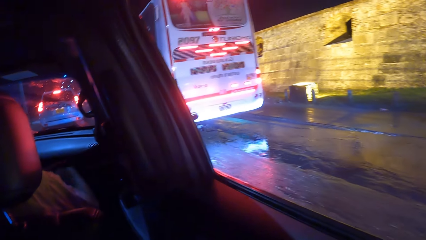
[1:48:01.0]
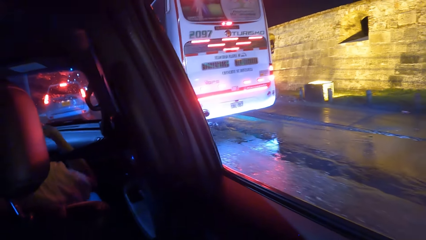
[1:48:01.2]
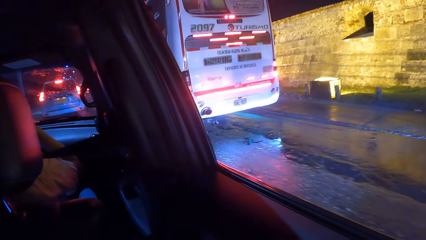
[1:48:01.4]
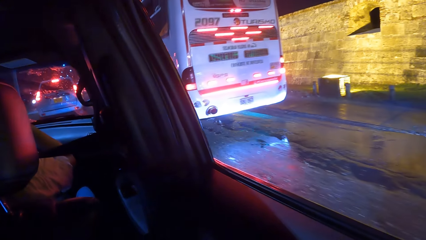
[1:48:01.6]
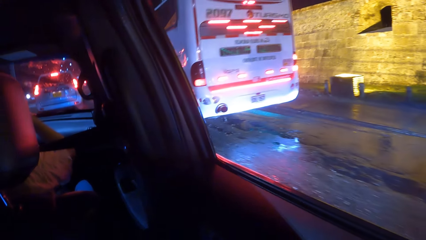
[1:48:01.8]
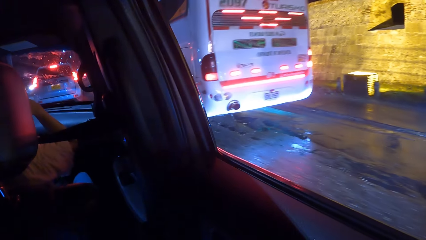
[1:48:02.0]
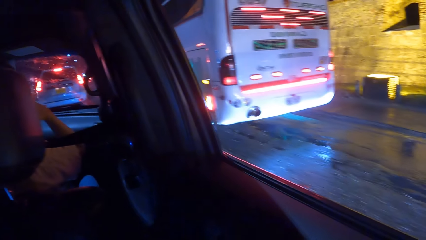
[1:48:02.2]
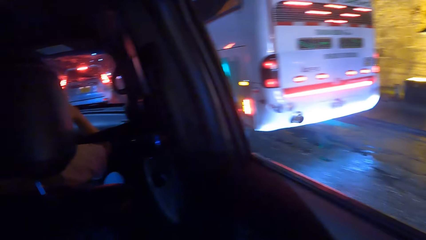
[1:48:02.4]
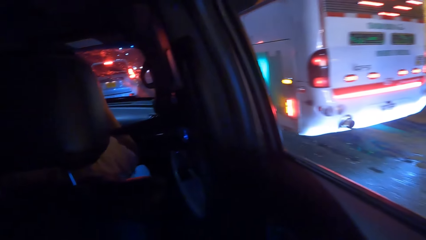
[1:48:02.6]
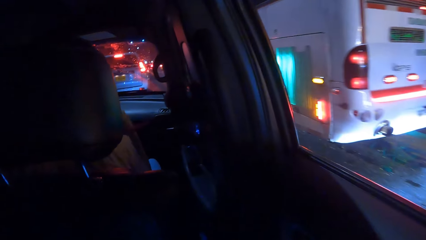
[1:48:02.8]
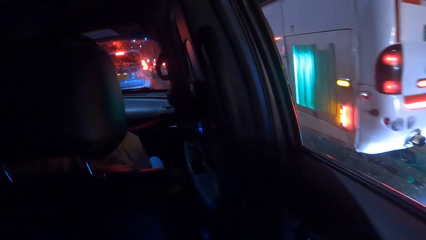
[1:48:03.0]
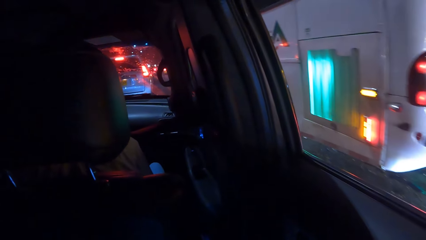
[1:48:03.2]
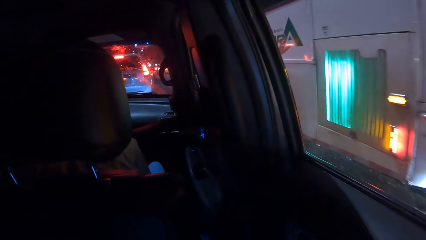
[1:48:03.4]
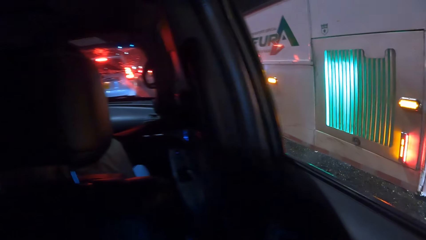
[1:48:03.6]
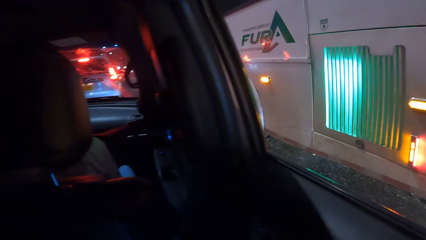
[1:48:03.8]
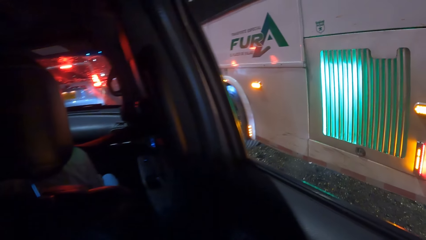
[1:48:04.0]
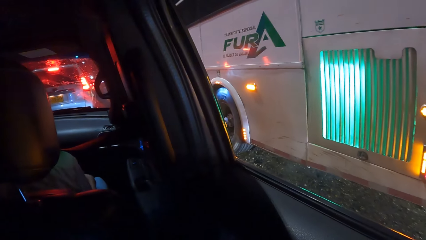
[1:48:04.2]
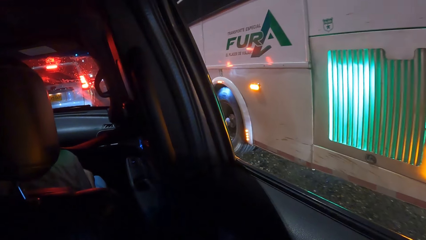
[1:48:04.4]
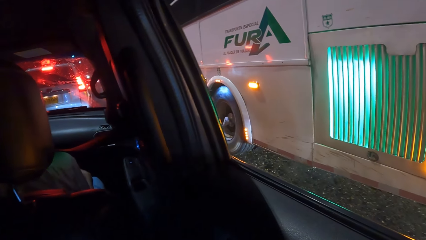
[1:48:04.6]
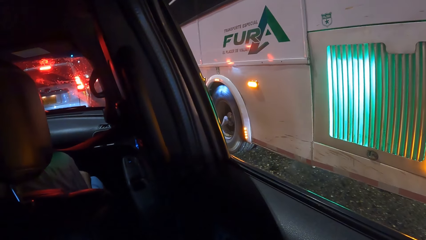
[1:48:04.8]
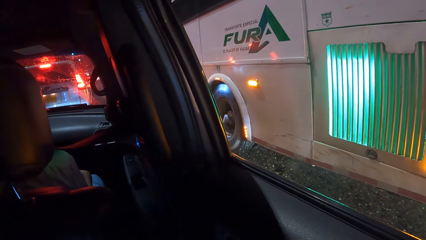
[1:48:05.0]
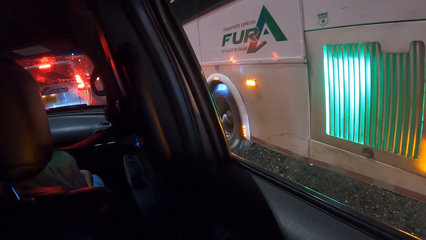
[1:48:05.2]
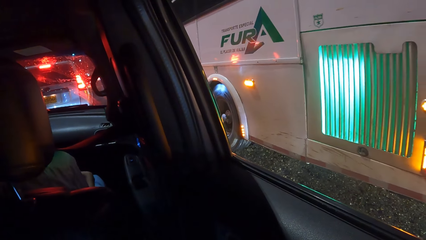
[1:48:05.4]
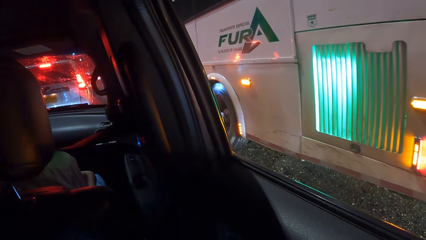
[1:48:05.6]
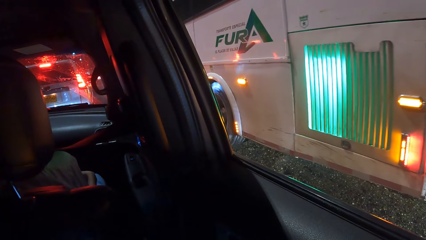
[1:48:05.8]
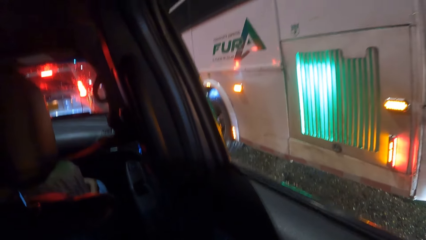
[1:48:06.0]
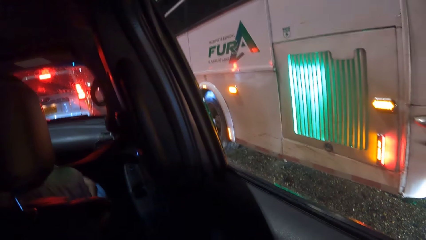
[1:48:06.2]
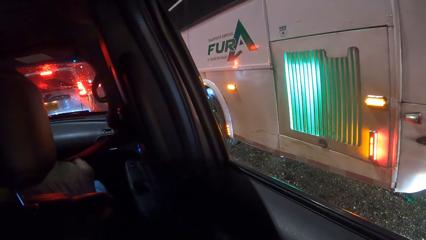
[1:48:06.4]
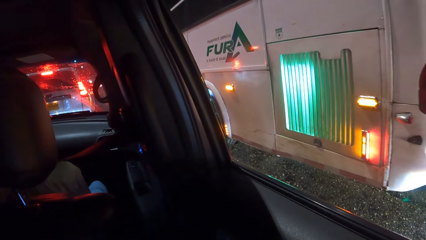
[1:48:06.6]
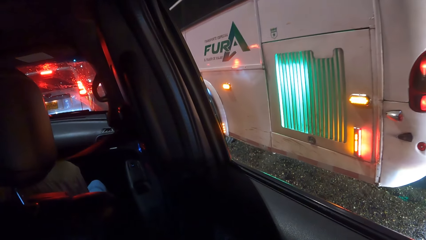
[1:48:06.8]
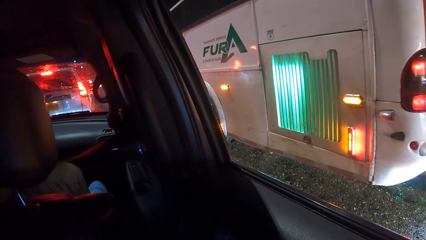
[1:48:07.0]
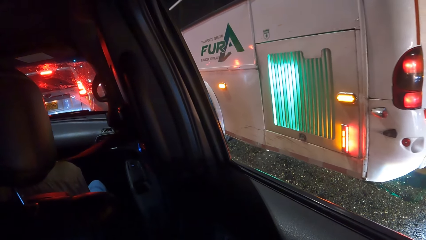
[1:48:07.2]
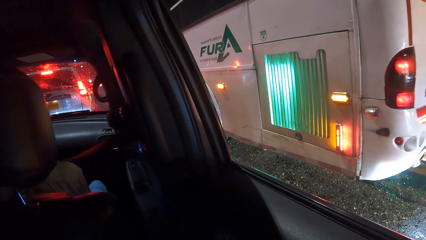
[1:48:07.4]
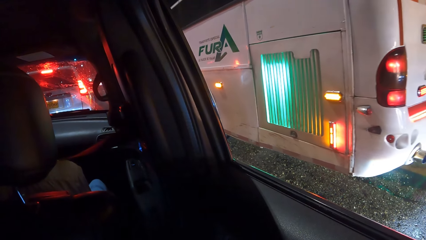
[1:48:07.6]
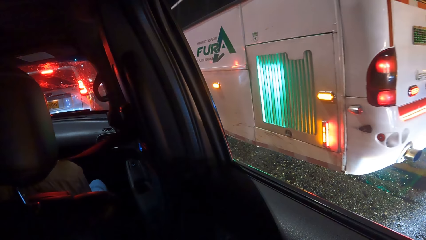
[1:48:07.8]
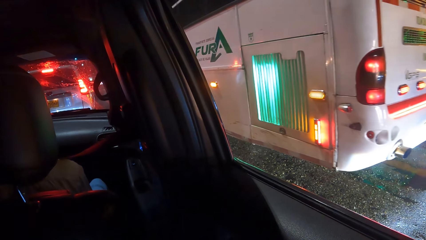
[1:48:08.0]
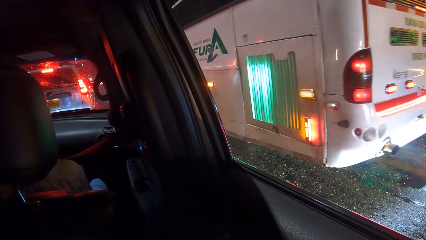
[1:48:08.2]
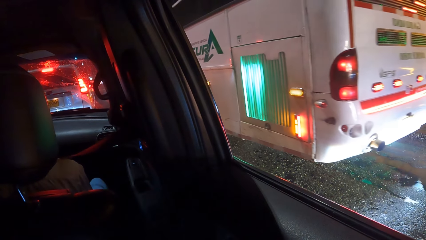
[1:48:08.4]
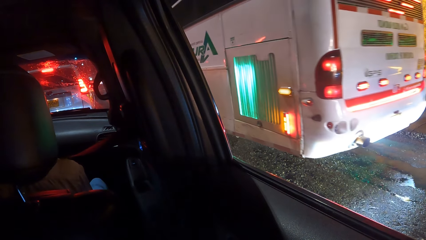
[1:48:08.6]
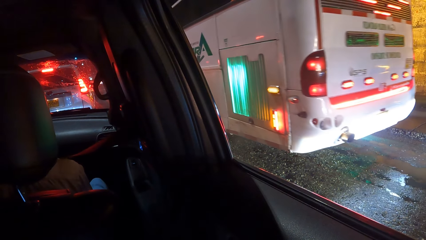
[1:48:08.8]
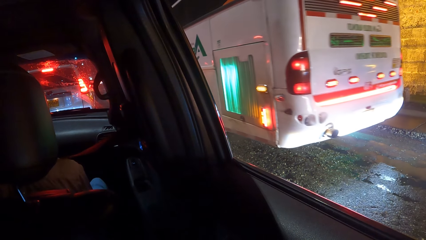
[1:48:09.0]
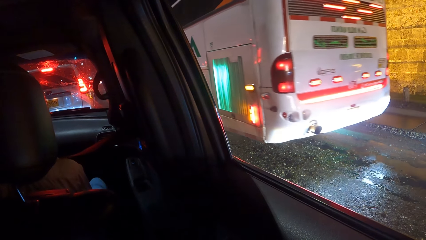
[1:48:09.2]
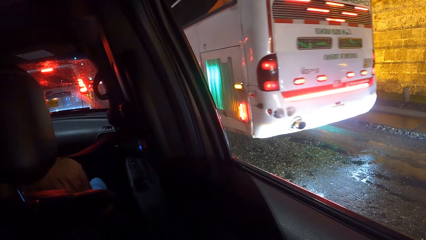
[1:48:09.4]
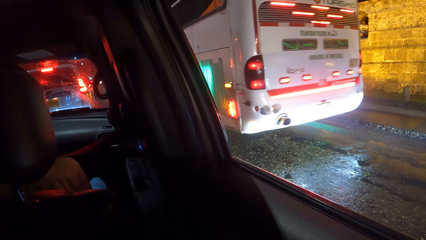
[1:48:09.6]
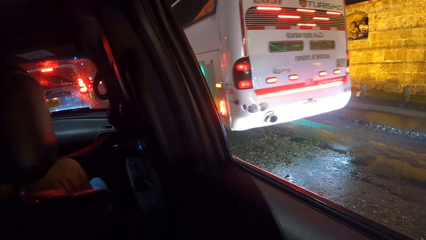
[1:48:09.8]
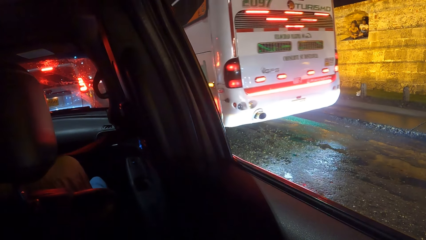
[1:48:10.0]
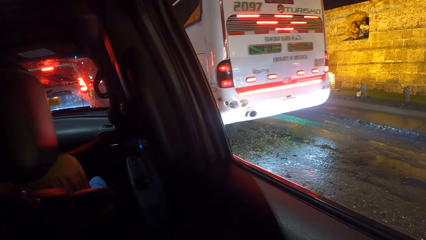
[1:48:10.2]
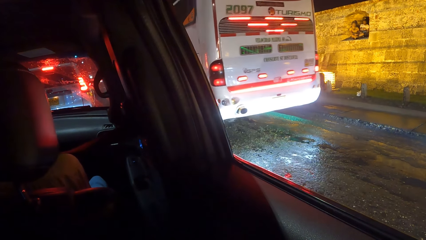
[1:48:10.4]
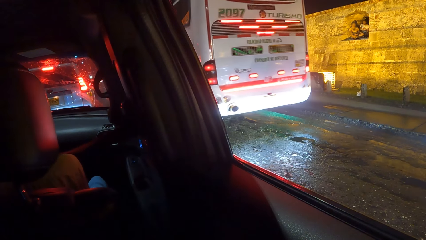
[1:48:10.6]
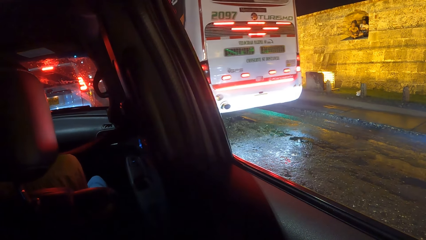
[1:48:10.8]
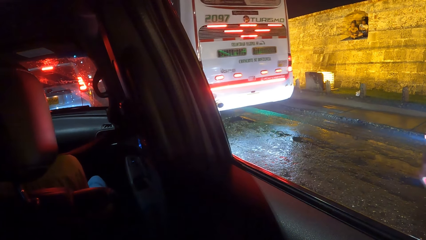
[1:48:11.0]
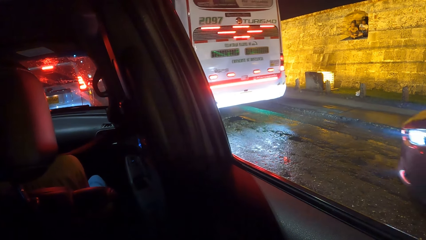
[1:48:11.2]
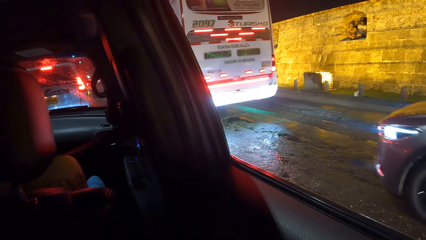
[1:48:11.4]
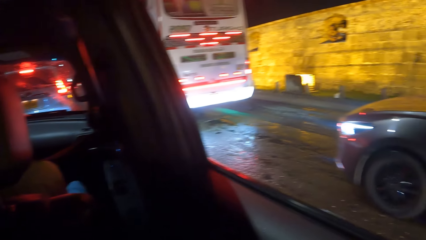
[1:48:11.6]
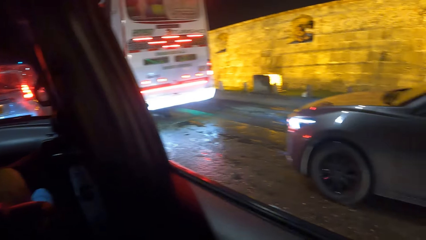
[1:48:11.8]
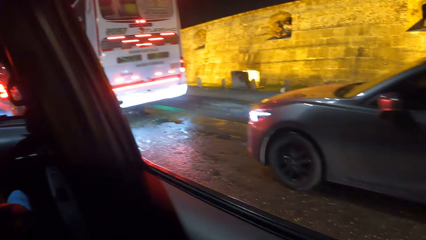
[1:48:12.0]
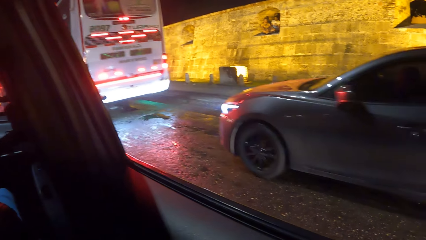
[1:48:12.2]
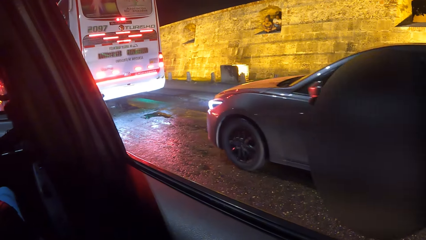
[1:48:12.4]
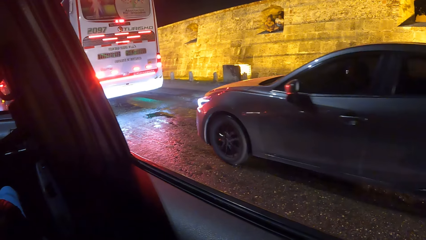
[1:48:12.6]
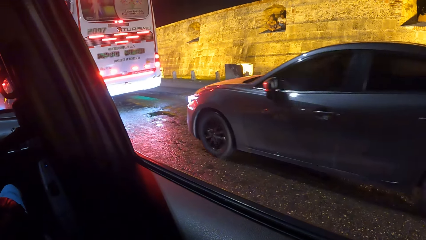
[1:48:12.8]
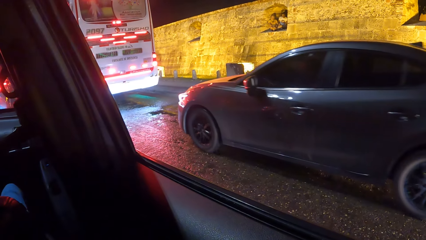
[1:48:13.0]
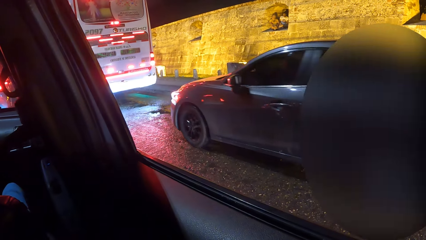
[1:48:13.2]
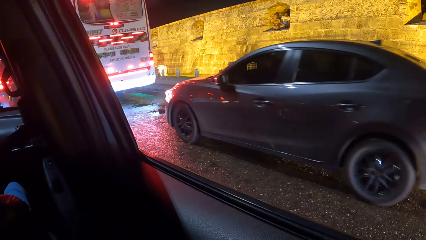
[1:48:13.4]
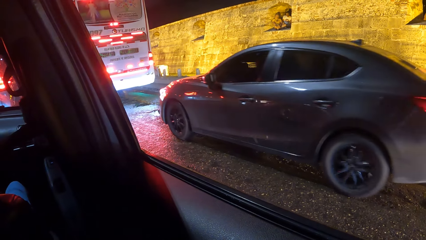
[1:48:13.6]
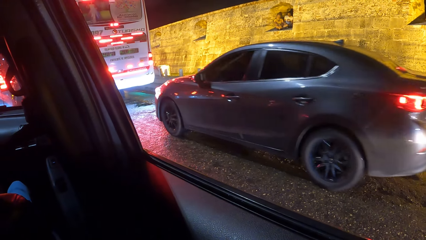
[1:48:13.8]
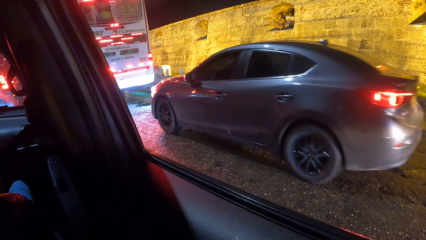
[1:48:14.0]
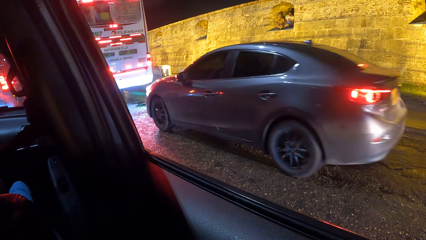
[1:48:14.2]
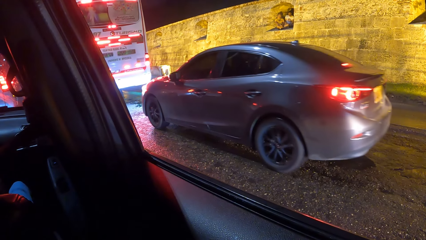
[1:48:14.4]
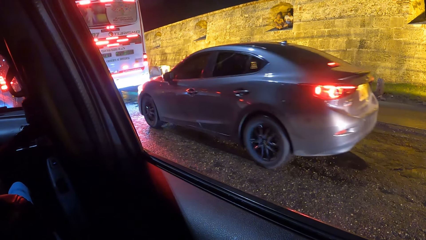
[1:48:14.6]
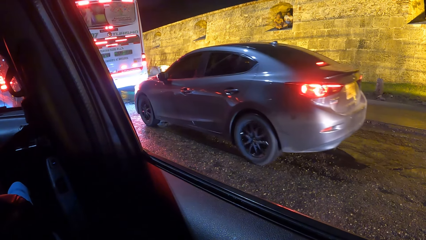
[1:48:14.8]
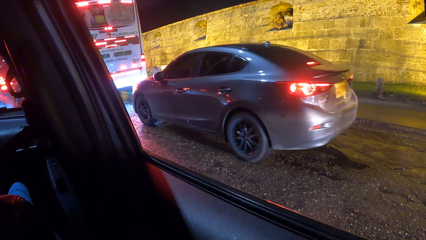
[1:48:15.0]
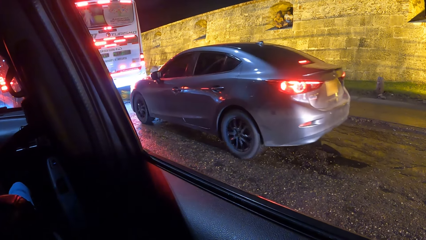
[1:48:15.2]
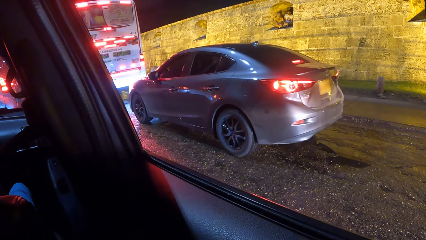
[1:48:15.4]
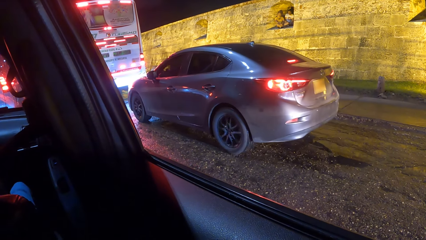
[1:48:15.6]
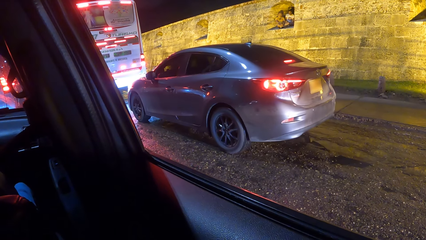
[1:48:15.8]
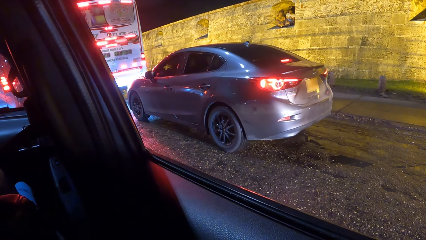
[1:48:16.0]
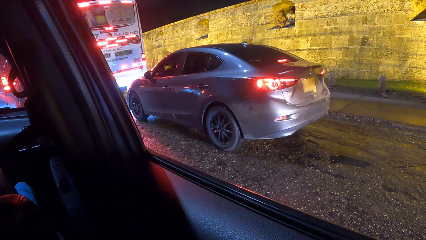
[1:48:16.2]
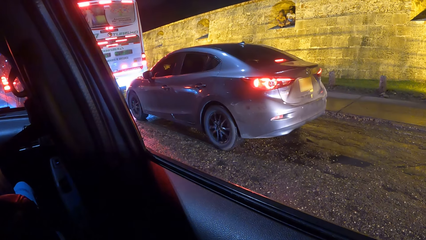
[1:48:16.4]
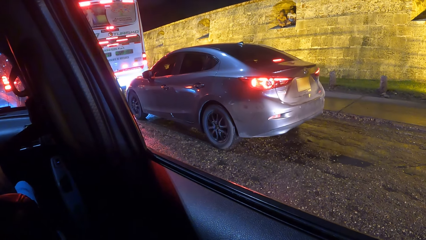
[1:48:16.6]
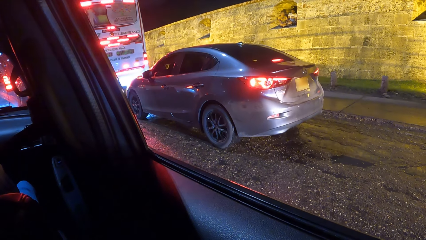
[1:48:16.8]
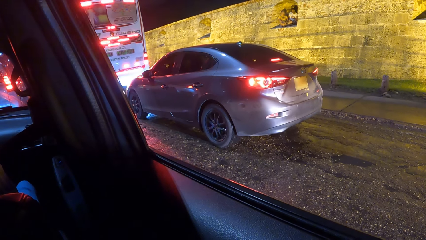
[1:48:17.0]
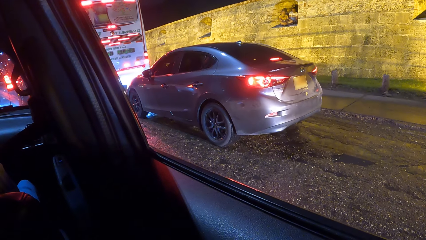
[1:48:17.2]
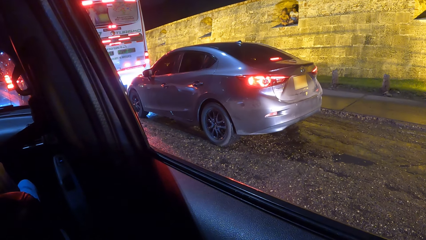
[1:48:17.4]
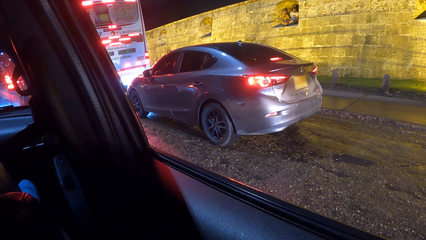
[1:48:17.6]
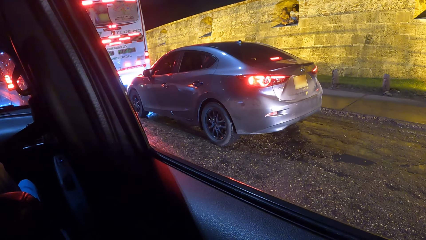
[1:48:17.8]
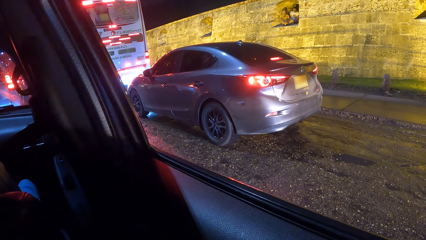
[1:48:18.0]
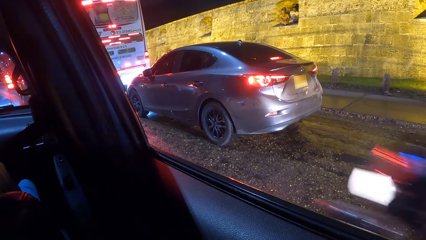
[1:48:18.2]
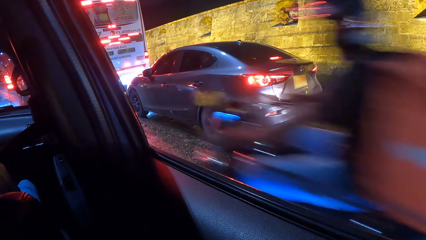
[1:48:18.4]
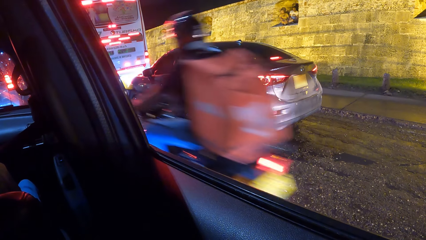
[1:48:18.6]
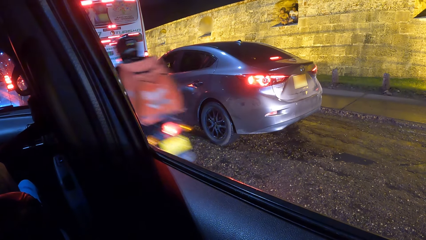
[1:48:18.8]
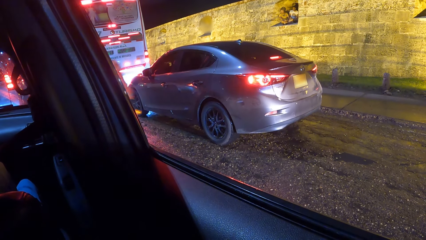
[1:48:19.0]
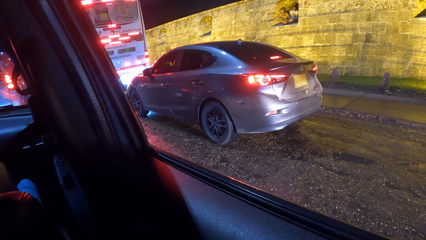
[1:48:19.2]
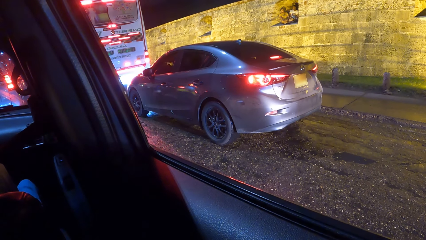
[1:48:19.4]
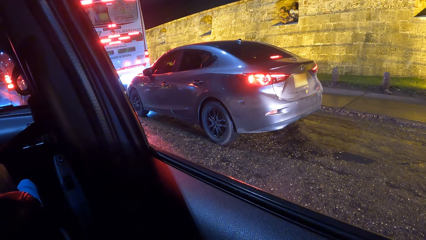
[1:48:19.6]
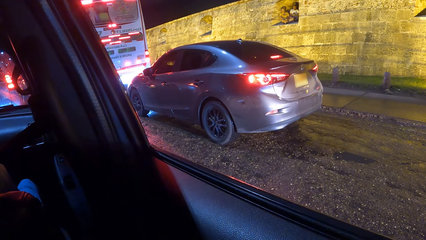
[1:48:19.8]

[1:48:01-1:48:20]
A person touches the face. Another person drives the car. The other person stops driving the car. The camera wearer looks through the car window.
